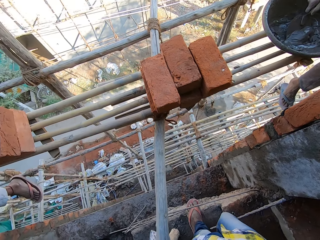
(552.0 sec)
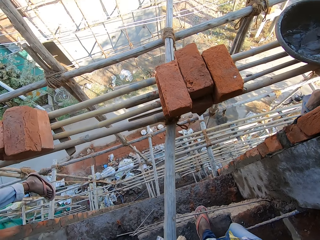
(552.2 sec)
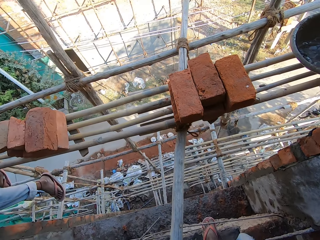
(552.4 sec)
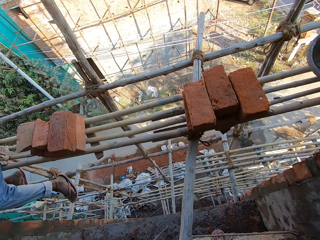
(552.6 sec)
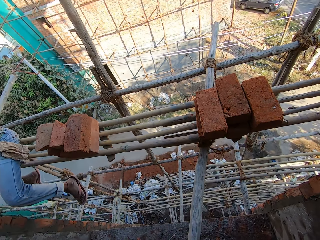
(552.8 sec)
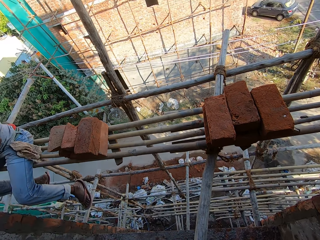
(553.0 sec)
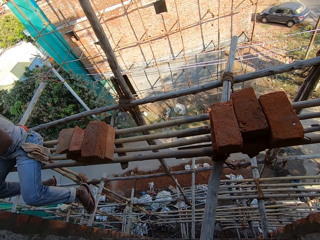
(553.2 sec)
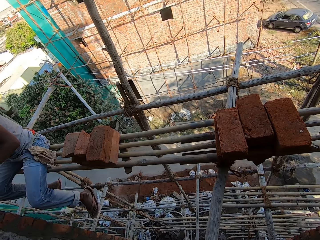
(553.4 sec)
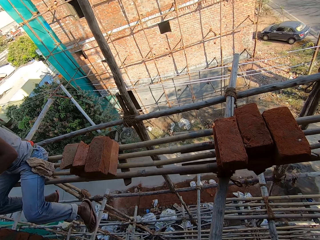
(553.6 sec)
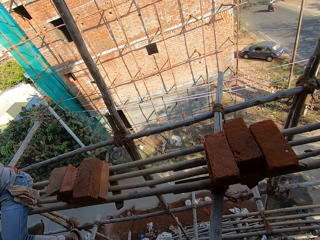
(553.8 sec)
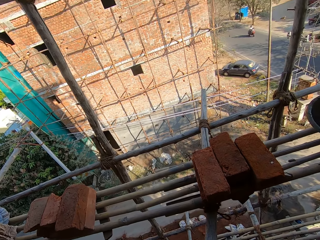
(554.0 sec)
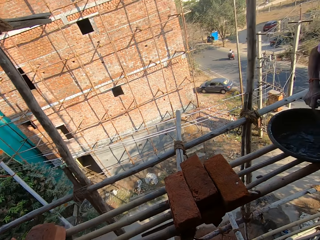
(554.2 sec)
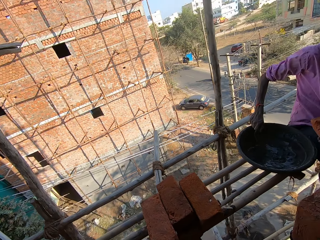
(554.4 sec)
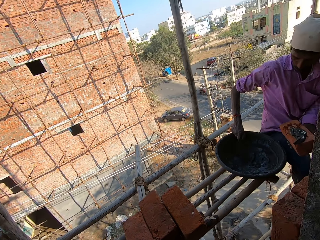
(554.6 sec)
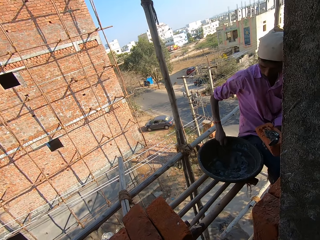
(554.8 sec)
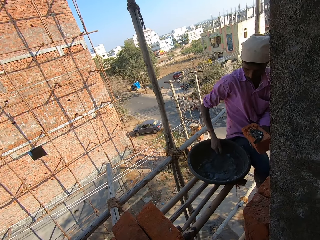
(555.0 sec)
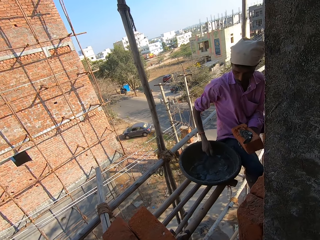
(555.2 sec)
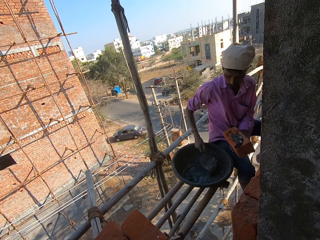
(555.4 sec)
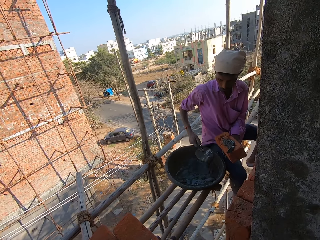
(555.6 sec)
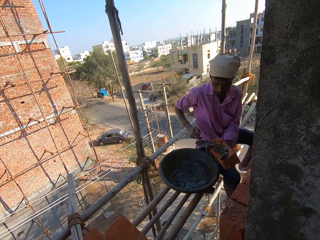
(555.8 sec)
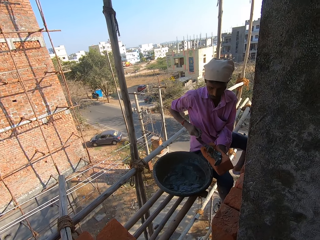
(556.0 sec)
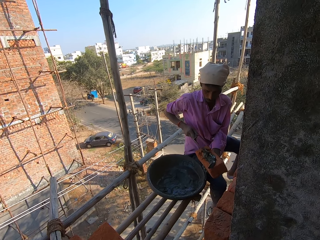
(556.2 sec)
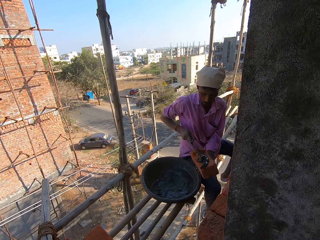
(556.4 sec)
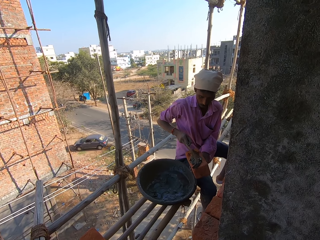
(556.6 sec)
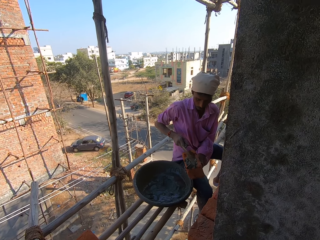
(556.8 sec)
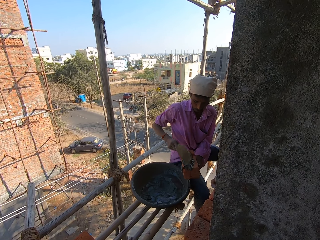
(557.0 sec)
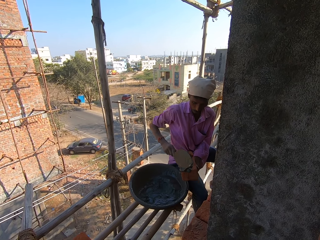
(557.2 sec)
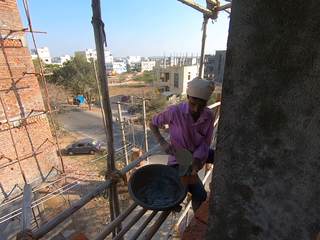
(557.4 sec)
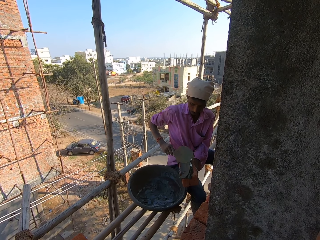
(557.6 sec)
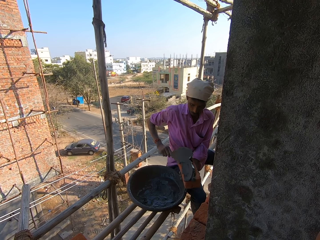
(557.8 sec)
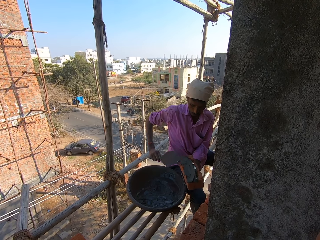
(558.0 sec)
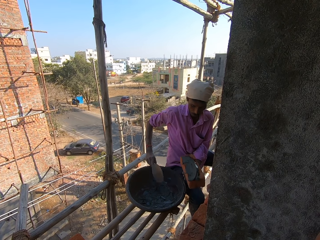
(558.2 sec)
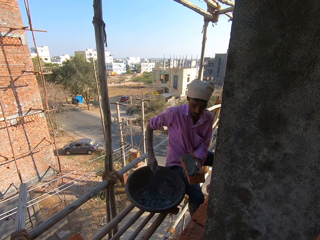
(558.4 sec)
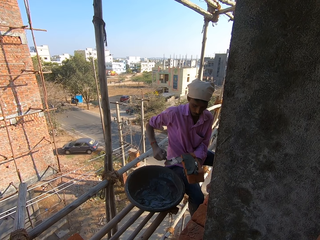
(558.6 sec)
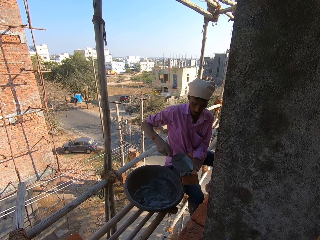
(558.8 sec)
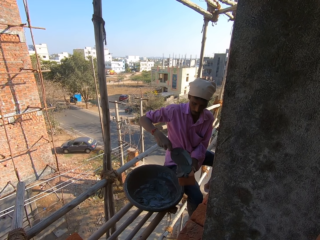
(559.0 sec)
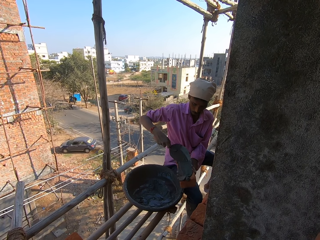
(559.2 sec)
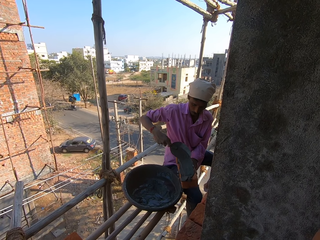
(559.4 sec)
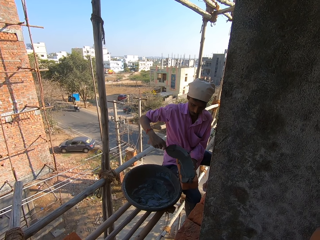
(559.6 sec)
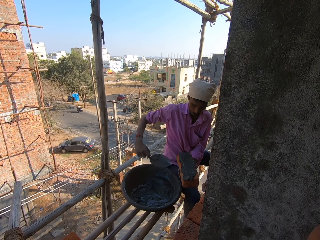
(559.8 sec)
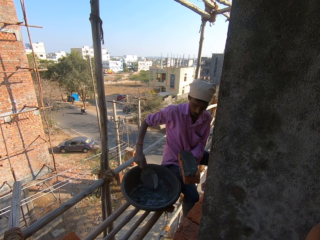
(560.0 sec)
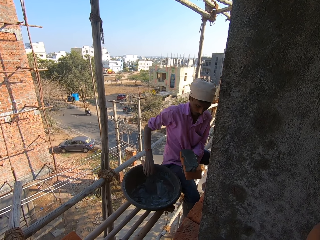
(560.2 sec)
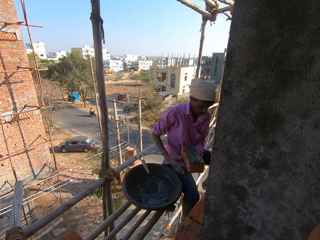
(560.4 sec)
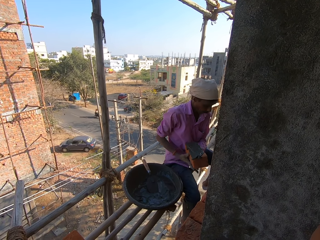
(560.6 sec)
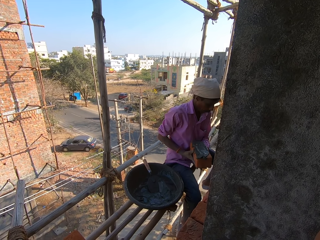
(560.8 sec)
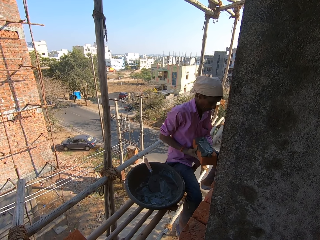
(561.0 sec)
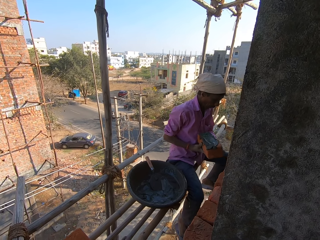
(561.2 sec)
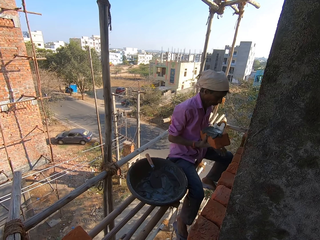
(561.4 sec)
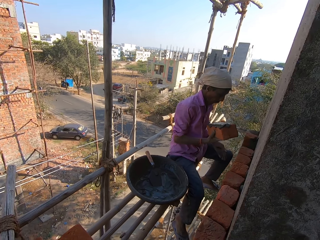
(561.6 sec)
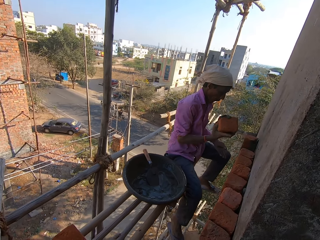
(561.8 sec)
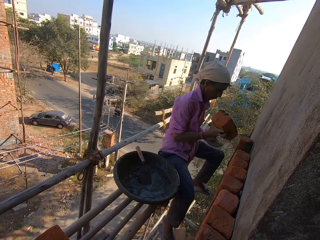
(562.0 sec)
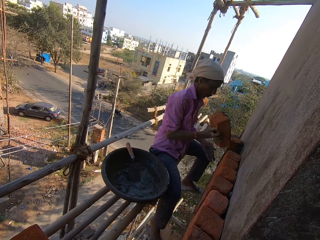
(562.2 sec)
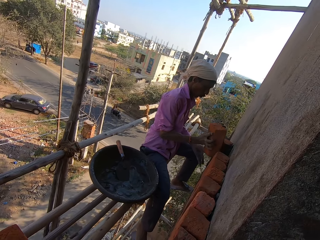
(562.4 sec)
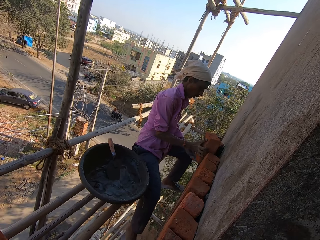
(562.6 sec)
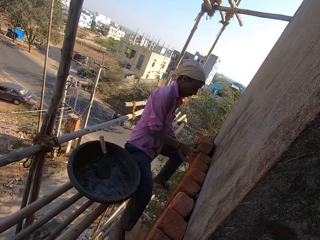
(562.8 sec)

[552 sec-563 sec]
A man applies cement on the brick.

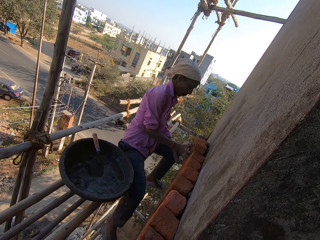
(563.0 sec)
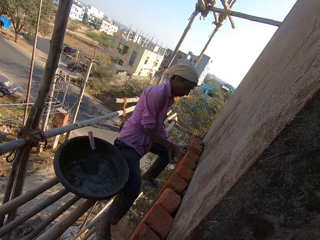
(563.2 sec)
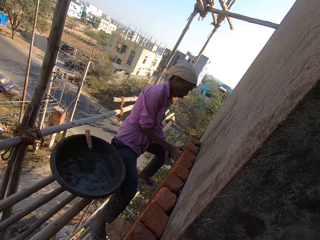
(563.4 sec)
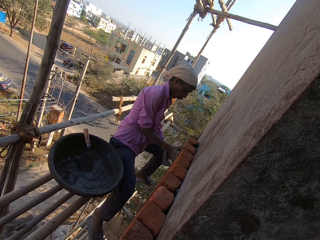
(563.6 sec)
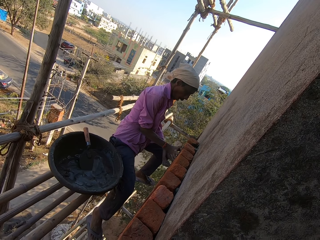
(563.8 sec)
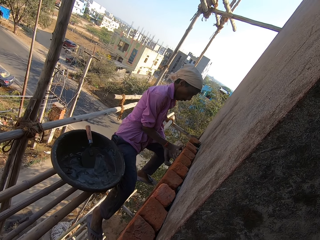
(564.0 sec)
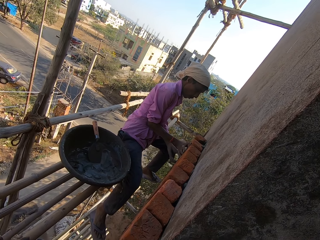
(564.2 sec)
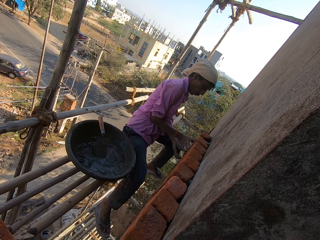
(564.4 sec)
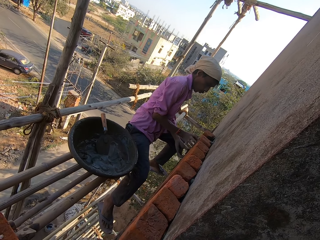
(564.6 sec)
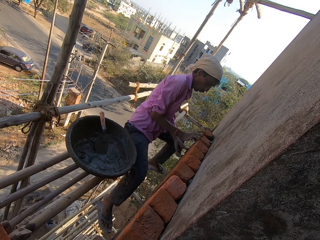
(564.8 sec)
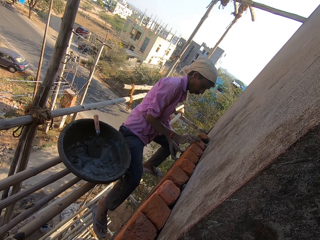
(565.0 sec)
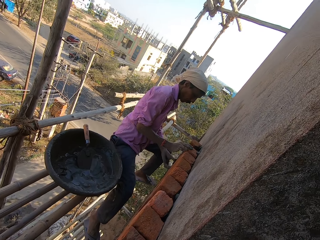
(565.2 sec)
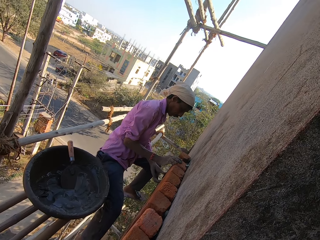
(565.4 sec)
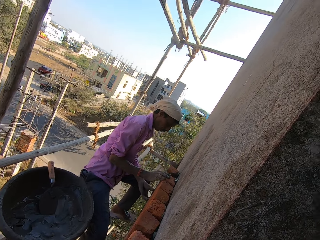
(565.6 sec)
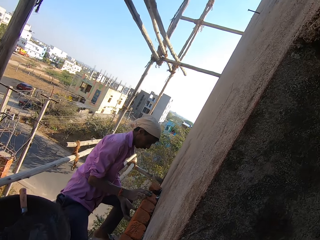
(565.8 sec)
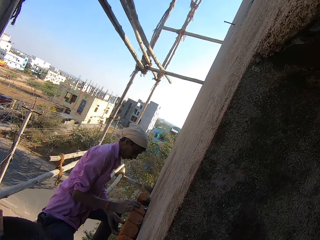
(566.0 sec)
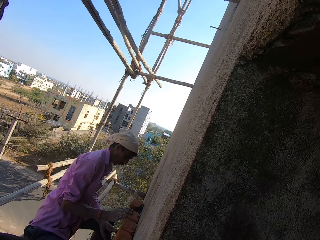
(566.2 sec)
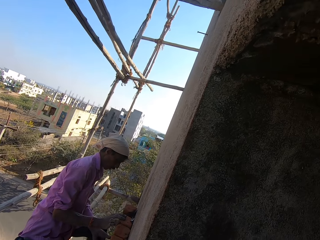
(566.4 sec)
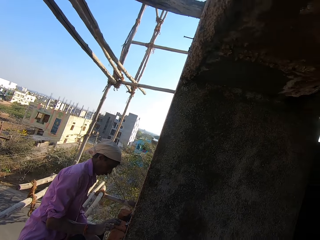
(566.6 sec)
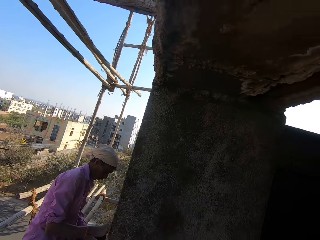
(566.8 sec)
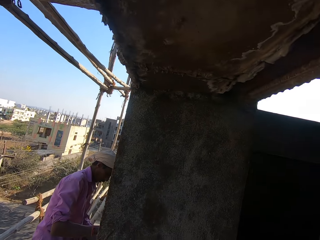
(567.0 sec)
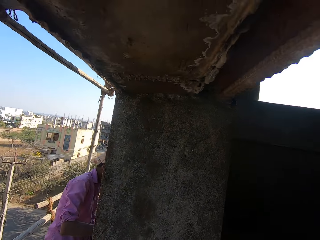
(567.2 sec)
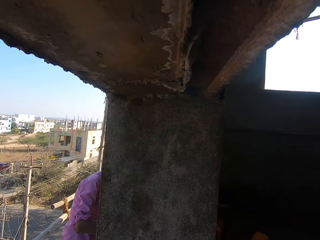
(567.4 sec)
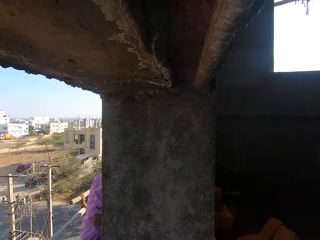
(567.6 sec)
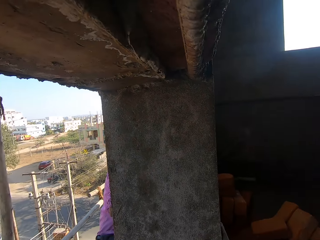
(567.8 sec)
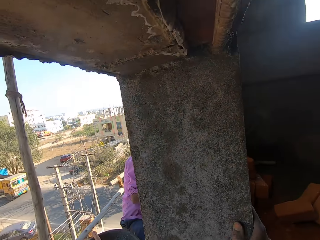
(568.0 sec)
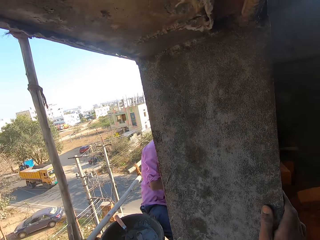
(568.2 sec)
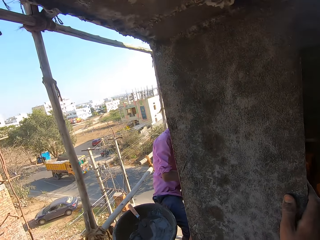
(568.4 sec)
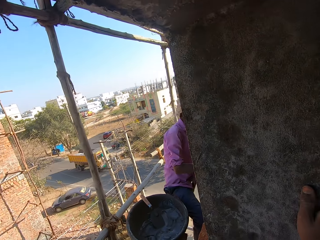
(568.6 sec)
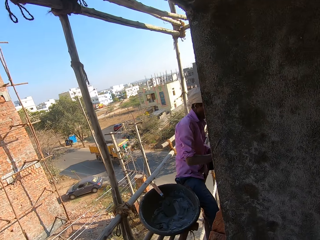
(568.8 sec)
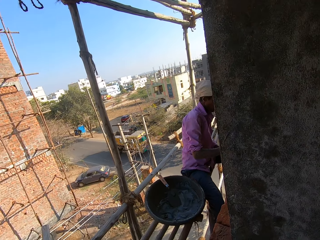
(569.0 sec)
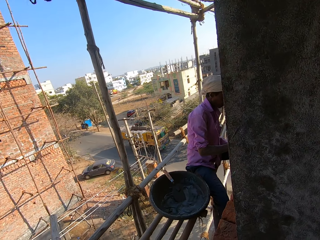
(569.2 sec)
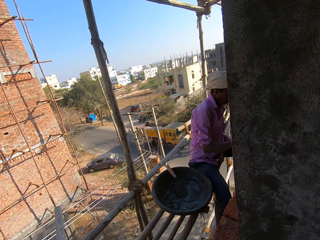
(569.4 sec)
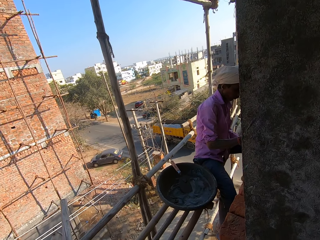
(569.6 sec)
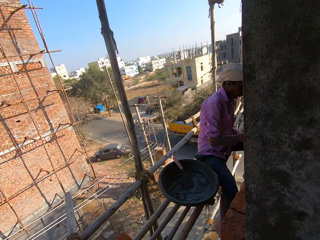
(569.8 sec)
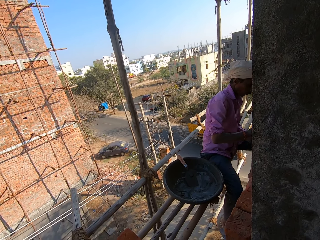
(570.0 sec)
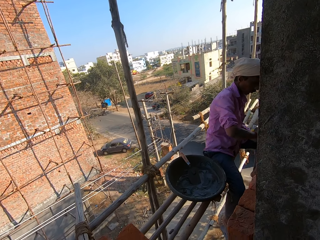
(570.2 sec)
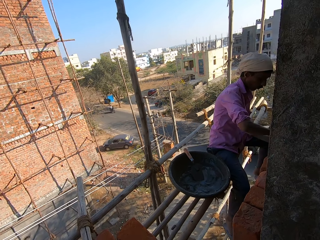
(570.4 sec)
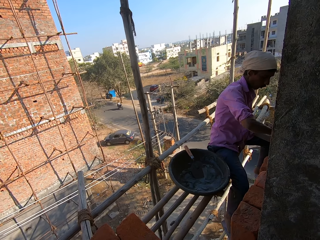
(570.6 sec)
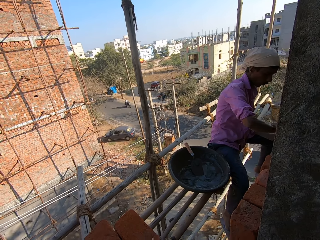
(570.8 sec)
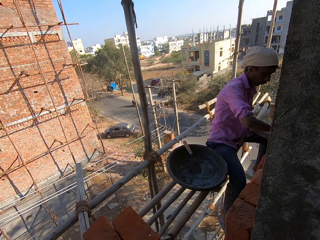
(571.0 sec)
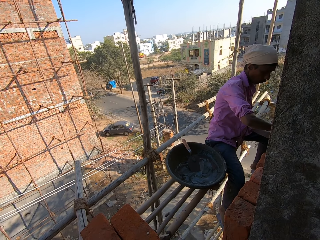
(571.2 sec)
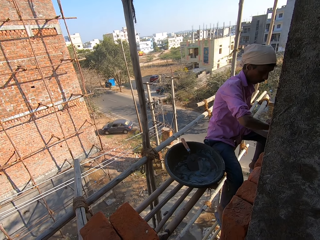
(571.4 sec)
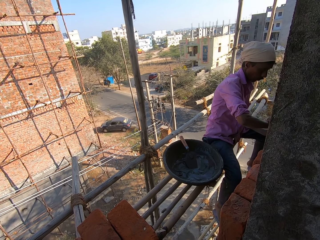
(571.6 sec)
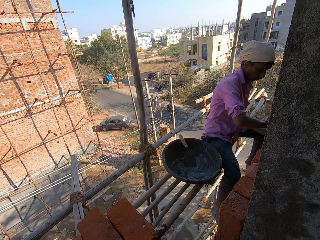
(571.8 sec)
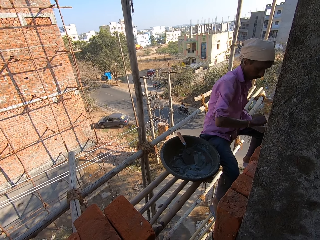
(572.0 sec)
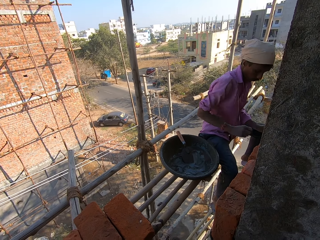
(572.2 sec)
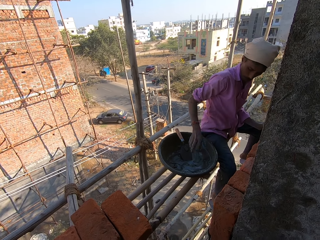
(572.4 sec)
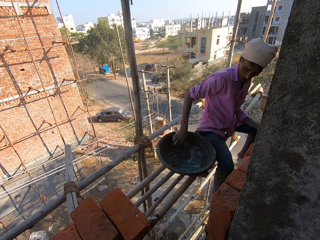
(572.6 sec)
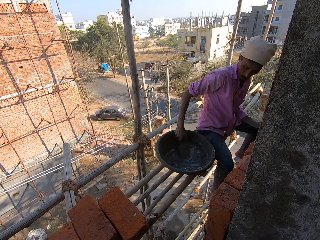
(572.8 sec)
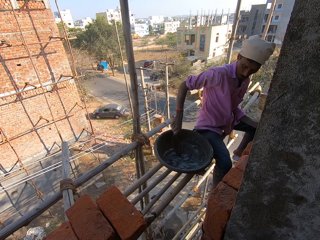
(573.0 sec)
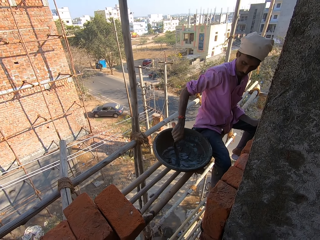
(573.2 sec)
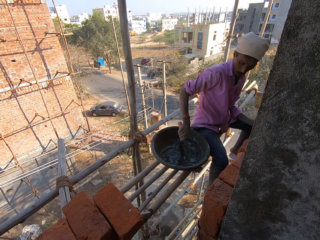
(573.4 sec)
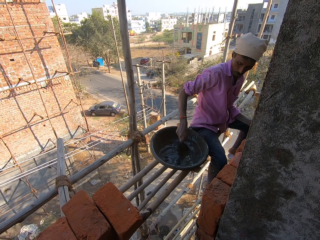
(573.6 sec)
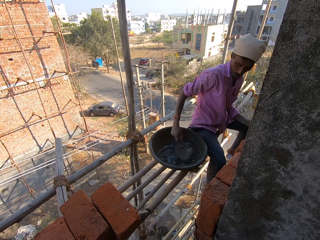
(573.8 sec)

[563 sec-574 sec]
A man puts a brick on the wall. The camera wearer holds the concrete pillar with the right hand. They look around.
